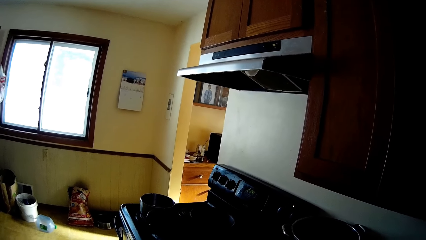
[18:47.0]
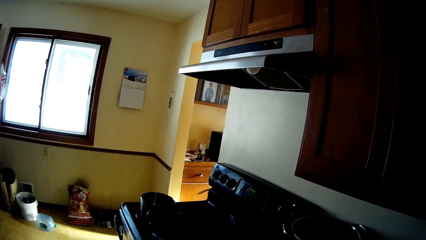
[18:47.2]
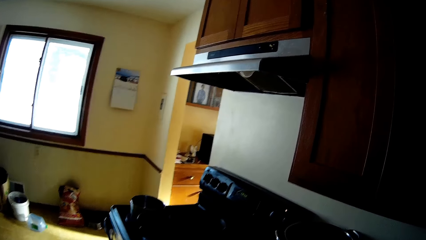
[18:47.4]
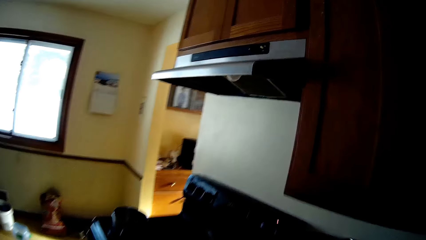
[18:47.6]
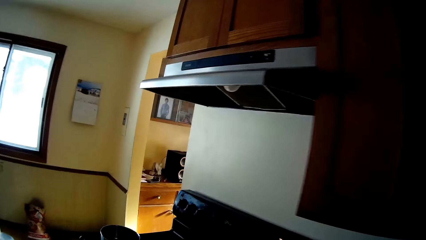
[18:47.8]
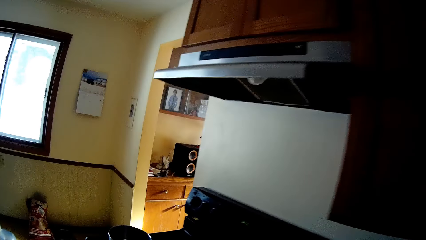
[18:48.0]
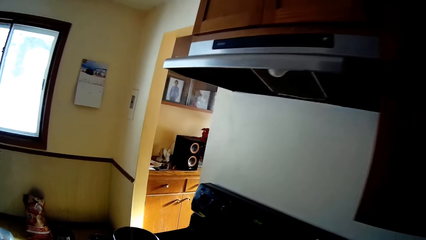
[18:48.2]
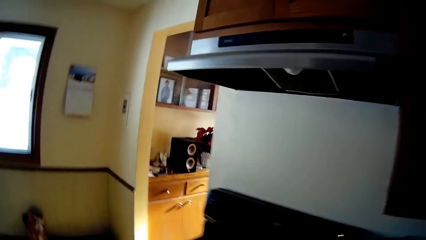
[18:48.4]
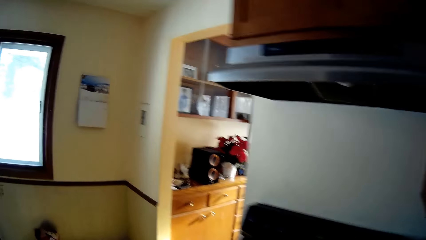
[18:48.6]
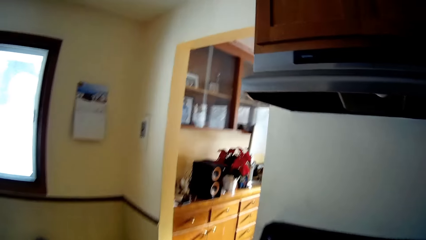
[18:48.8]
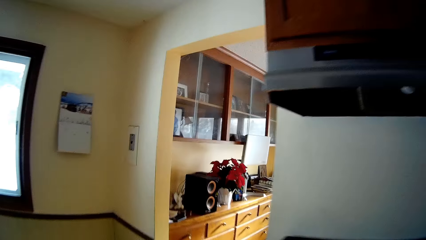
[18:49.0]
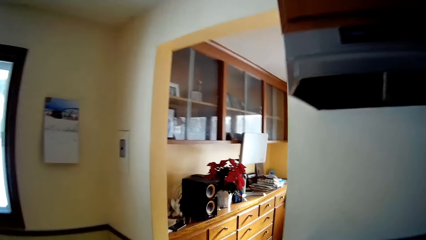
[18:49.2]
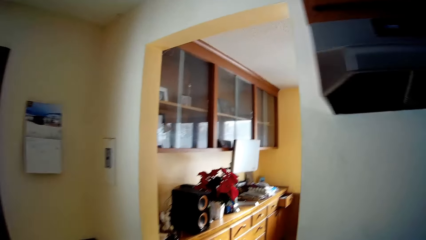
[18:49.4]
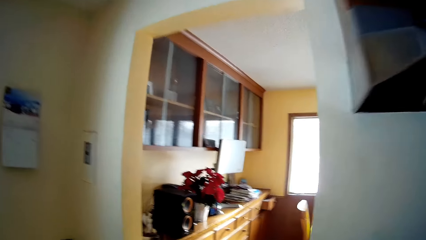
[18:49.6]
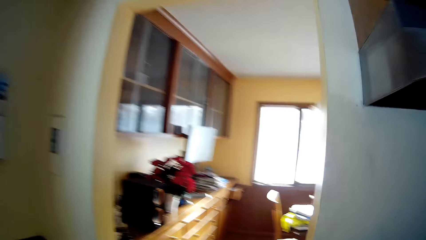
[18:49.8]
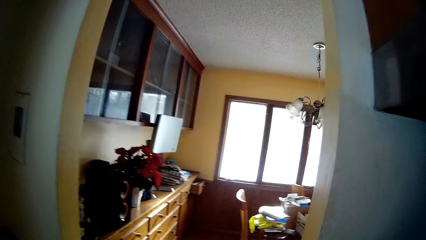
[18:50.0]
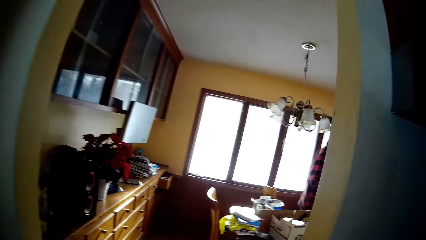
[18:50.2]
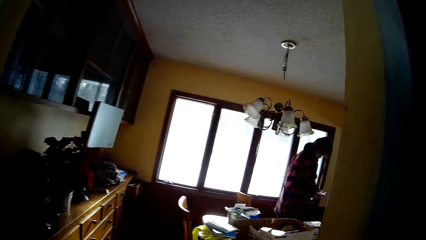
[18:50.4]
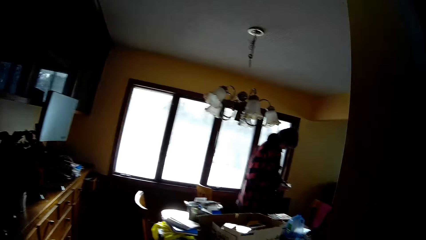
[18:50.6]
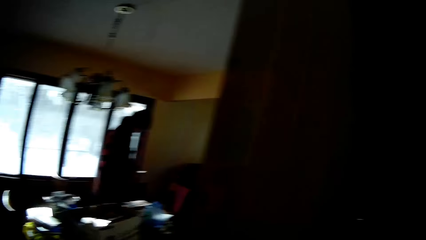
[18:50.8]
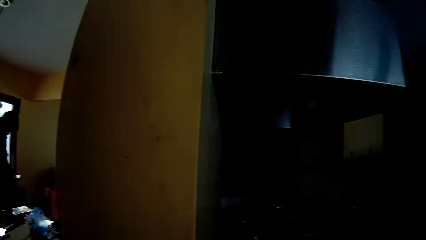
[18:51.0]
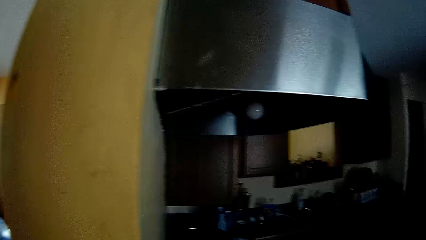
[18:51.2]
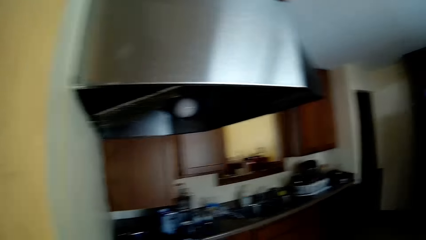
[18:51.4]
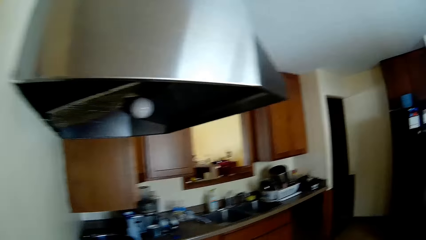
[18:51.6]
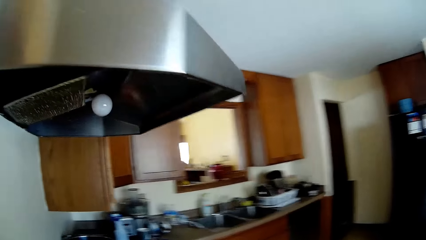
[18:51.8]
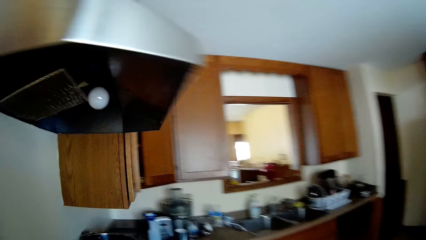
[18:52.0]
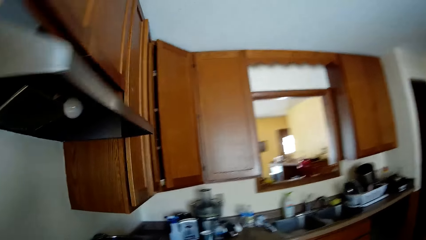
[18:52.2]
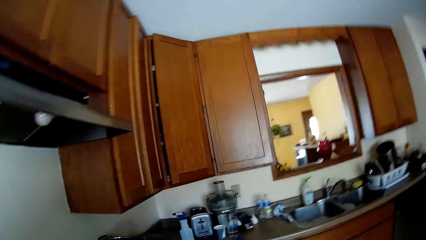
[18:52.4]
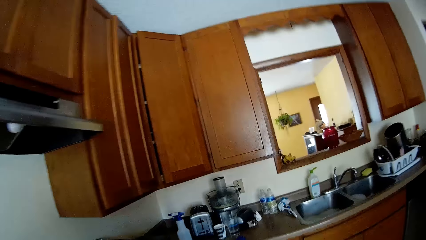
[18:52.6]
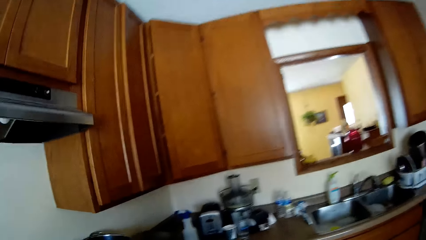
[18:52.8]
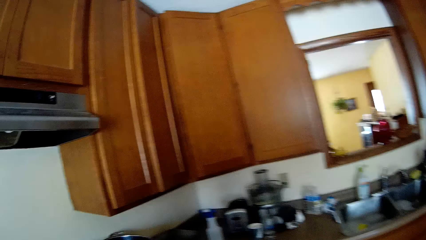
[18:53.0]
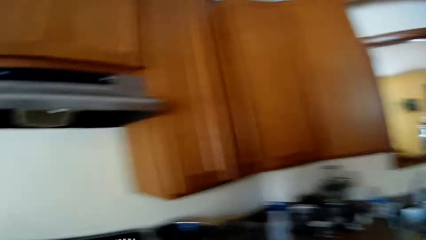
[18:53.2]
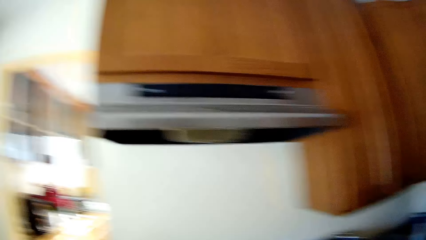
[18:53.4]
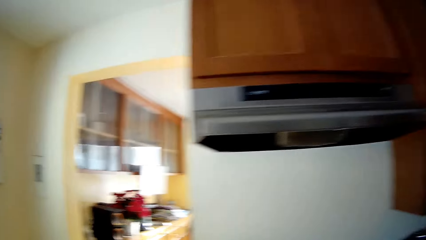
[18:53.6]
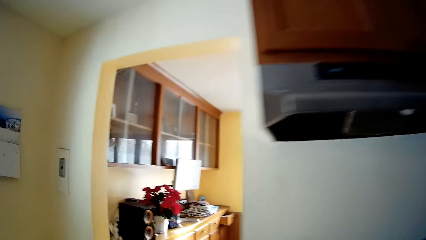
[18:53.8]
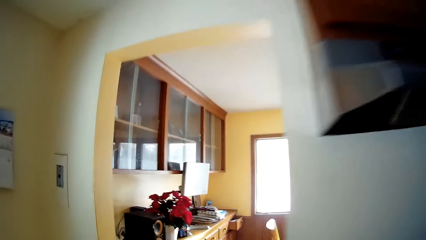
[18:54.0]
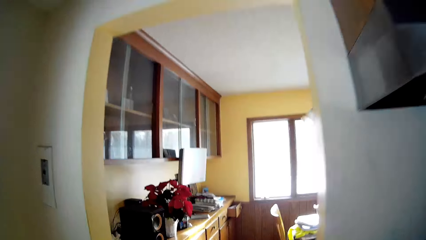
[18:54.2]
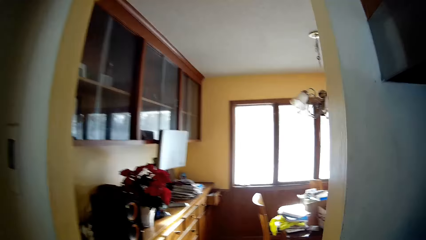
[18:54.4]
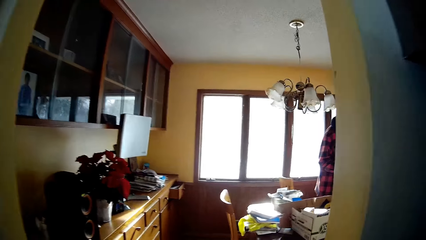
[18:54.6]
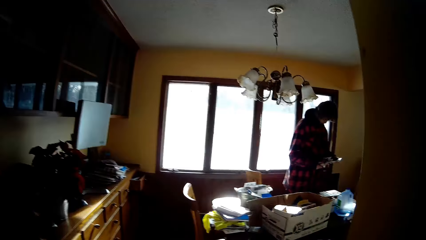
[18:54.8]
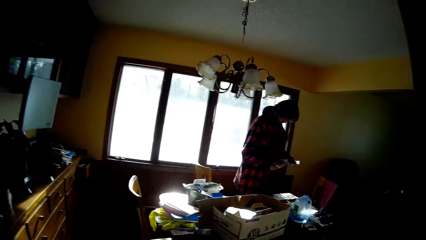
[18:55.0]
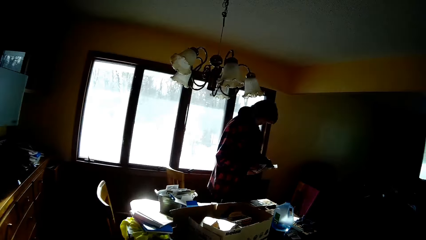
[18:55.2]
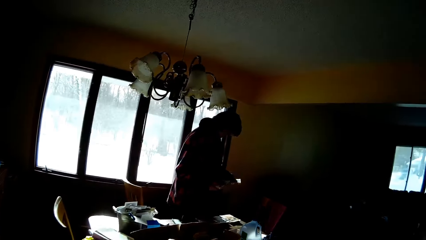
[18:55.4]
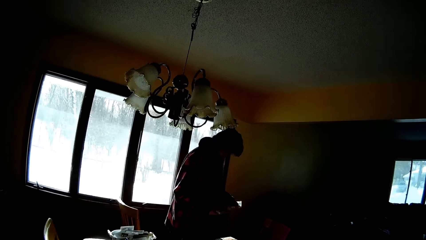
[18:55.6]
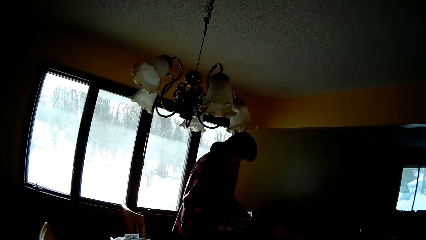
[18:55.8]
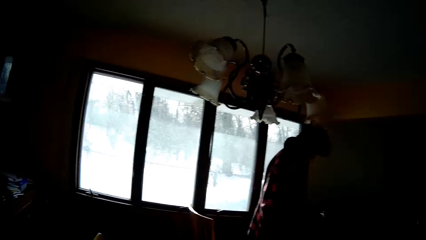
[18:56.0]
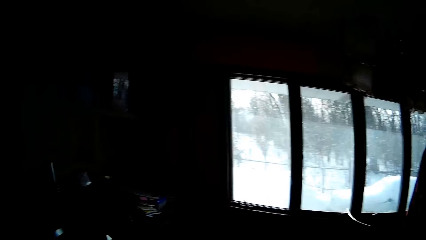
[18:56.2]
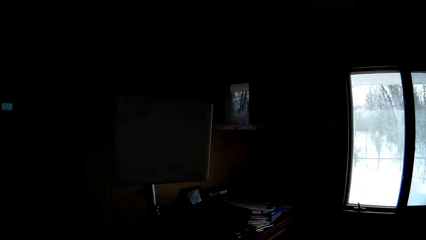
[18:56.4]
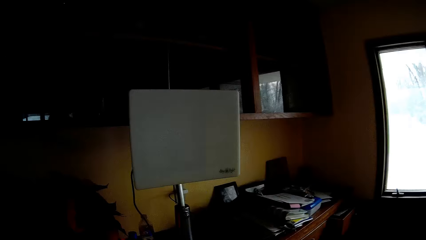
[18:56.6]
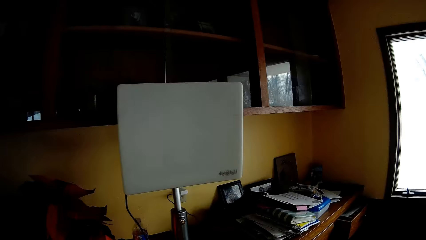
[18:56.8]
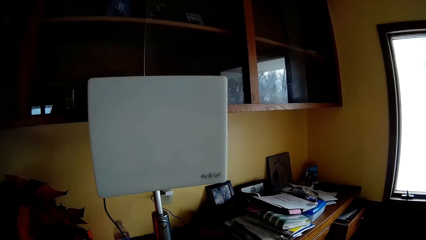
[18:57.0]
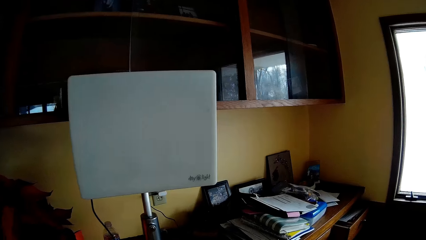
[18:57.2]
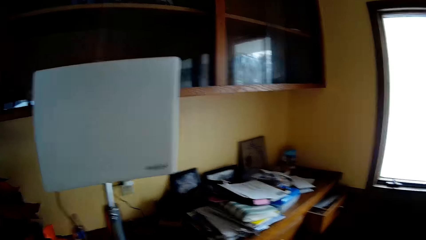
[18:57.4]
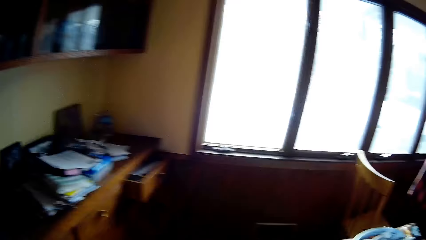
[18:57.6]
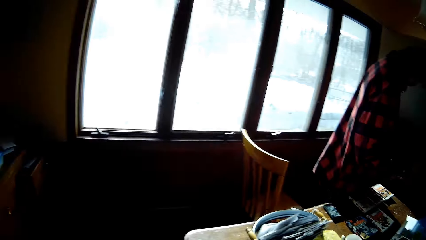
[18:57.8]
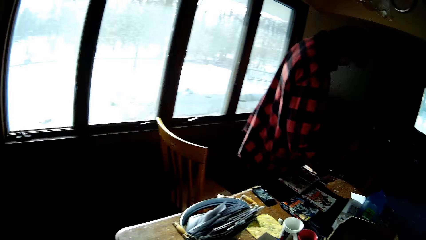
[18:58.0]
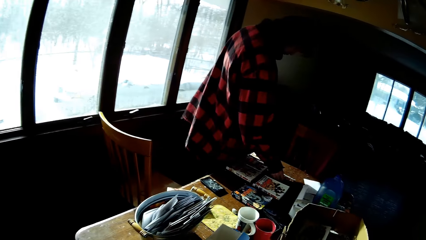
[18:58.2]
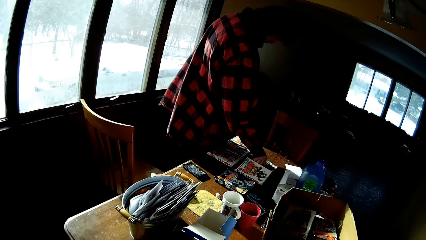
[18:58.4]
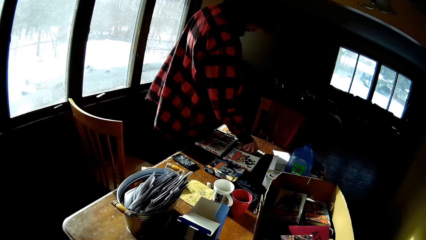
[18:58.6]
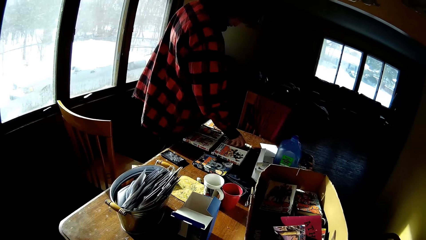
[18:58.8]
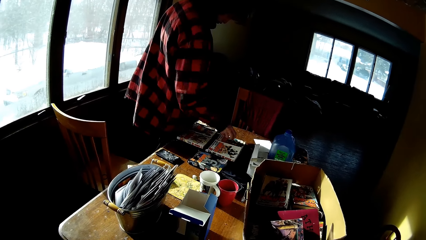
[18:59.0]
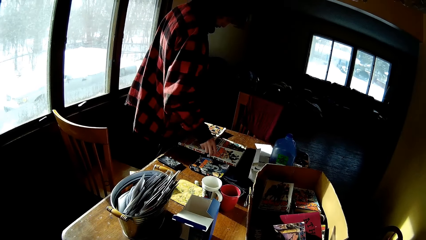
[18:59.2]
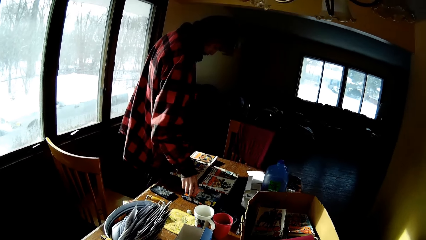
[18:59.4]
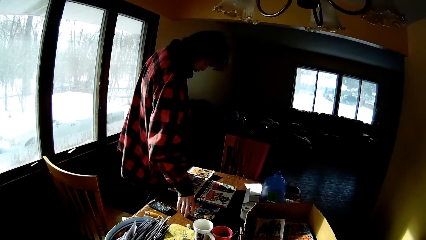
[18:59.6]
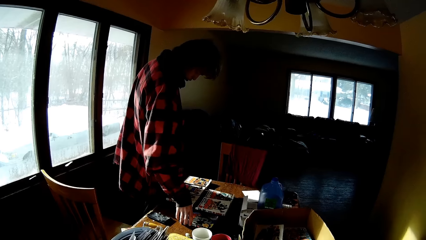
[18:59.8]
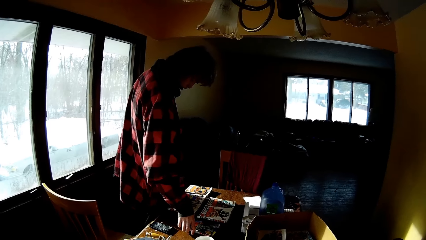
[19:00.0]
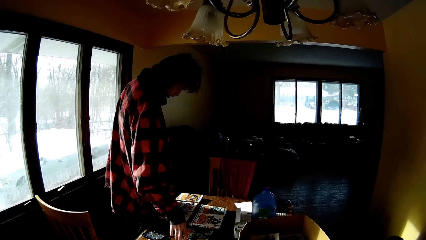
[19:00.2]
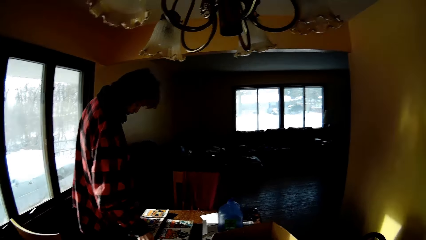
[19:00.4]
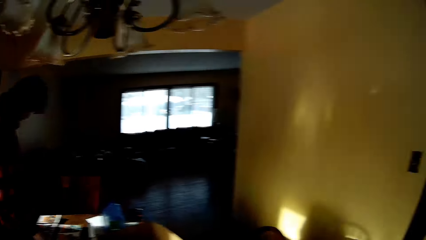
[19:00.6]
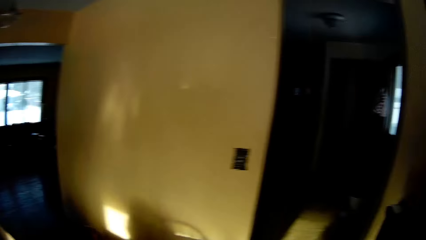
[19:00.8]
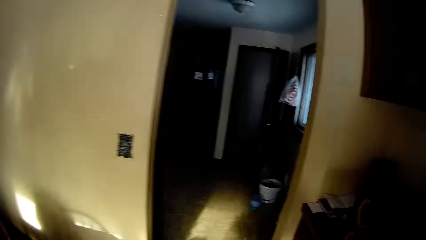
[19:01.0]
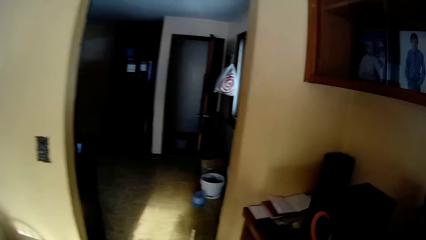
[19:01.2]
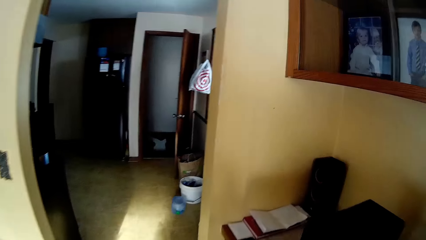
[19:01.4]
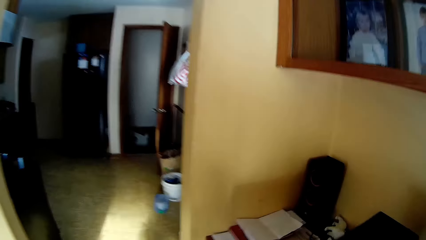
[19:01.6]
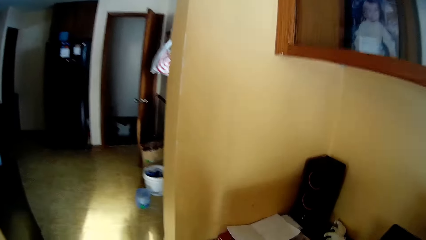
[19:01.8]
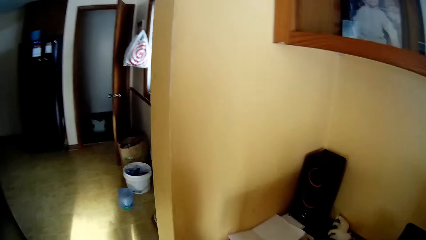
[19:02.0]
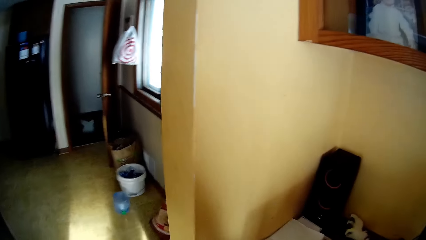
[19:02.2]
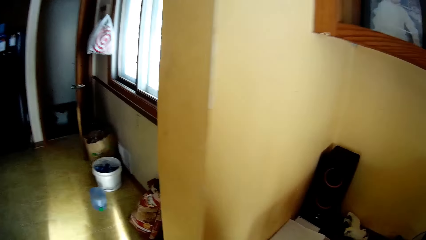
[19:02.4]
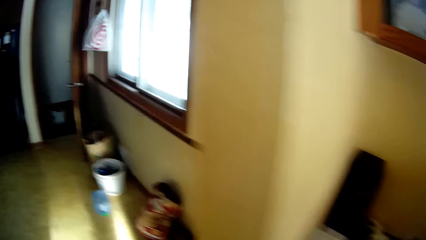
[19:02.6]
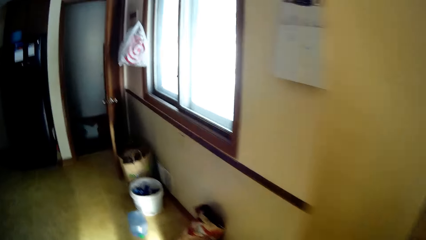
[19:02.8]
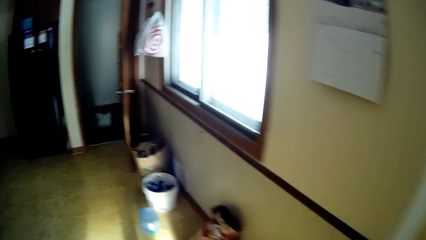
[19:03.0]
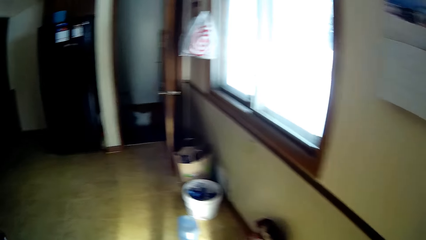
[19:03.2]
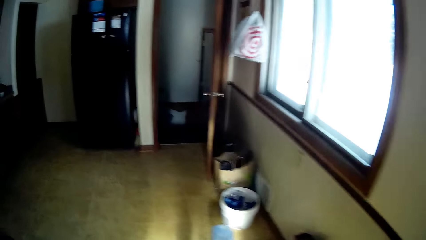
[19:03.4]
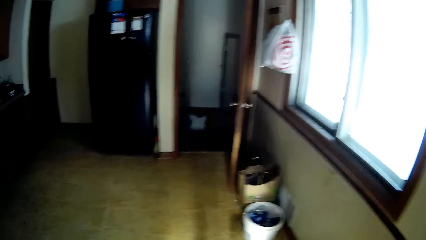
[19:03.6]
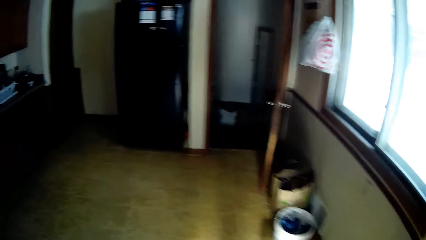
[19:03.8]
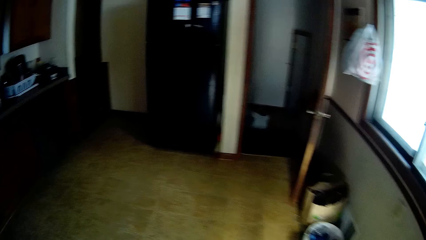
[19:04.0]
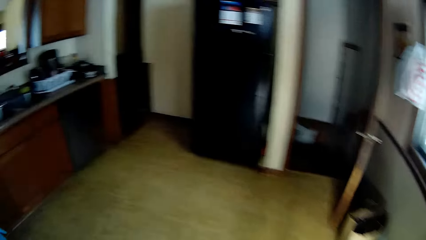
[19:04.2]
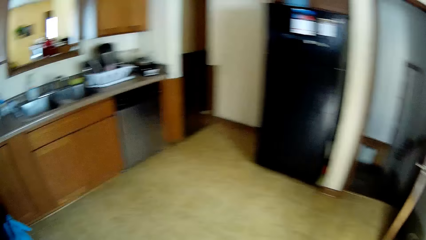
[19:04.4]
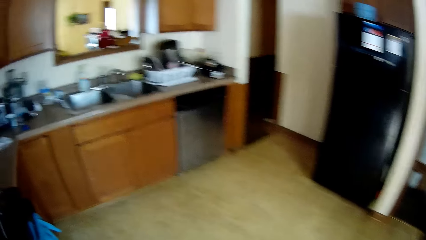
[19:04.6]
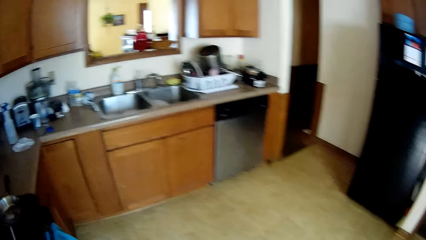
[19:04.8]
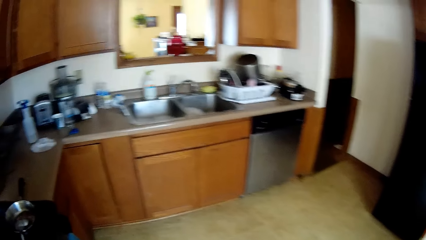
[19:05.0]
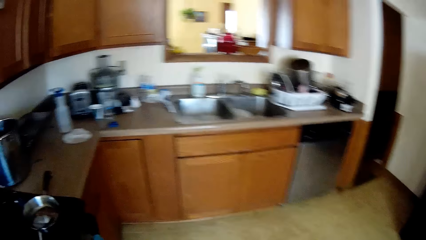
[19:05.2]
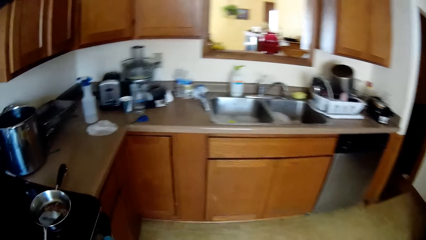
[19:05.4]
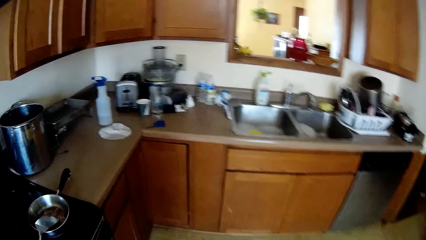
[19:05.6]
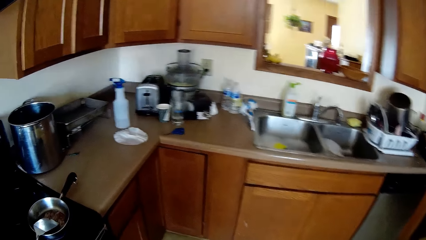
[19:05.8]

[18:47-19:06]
A man operates a phone. The man puts a magazine on the table. The man touches the magazine. The camera wearer moves around.
